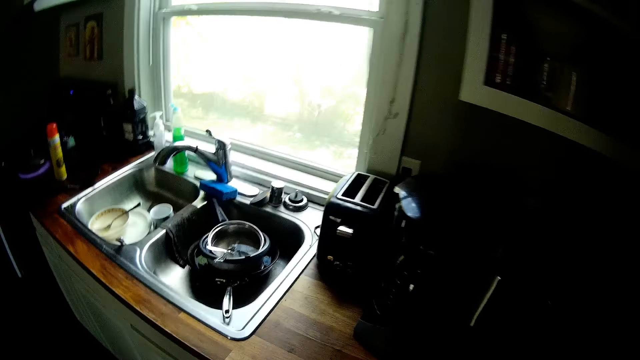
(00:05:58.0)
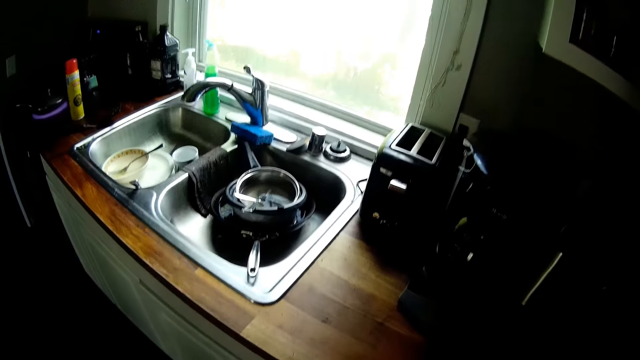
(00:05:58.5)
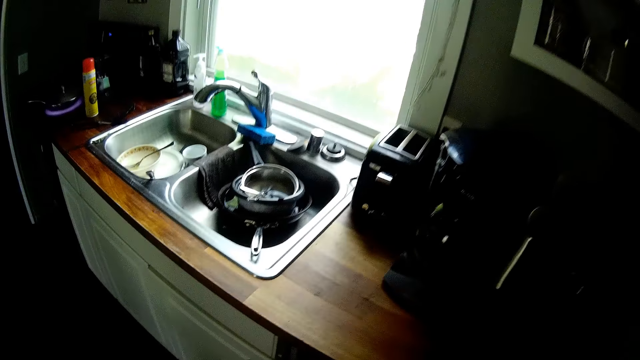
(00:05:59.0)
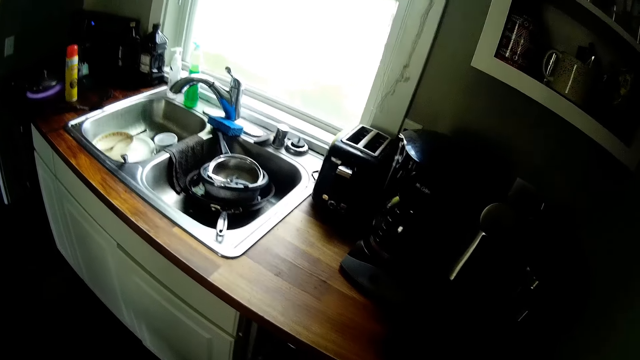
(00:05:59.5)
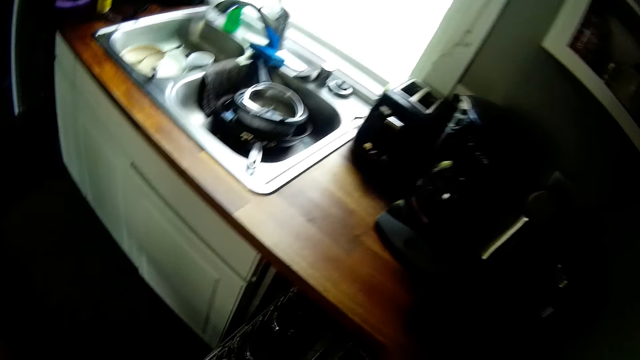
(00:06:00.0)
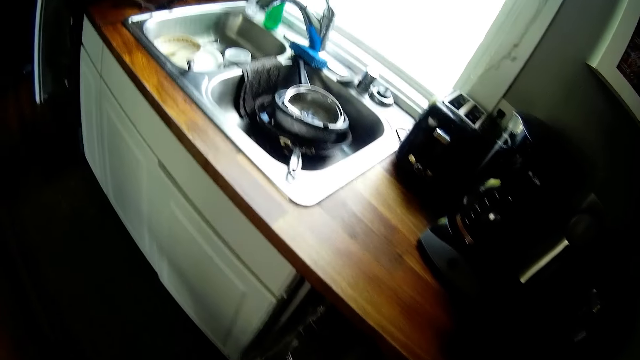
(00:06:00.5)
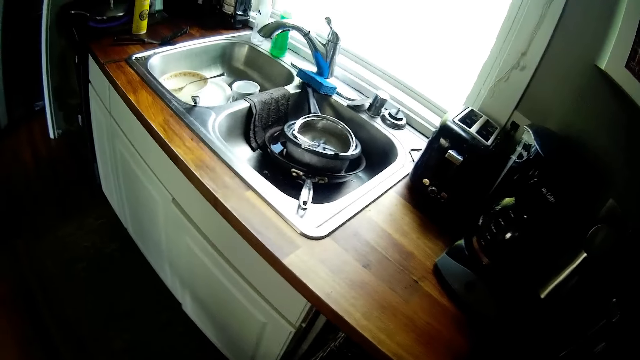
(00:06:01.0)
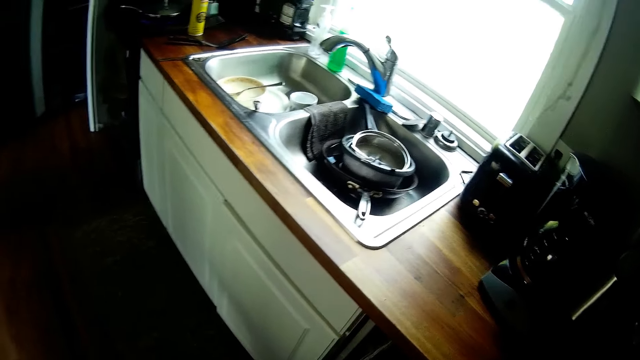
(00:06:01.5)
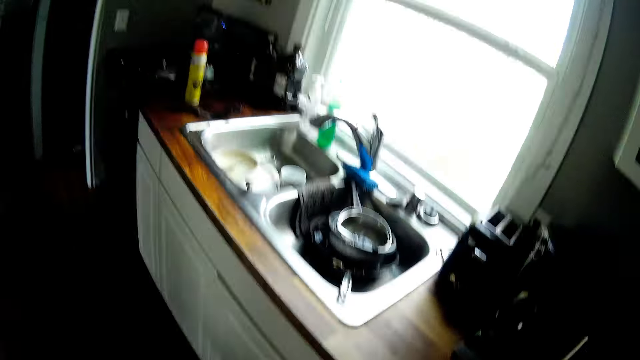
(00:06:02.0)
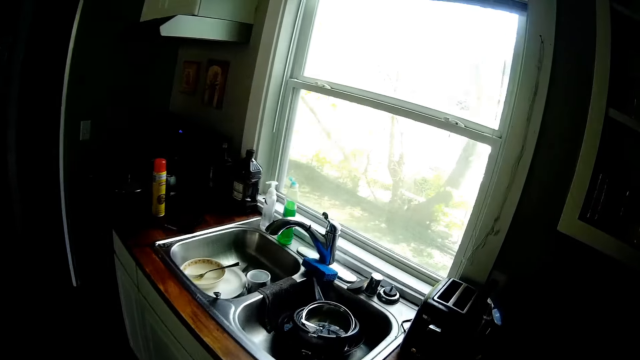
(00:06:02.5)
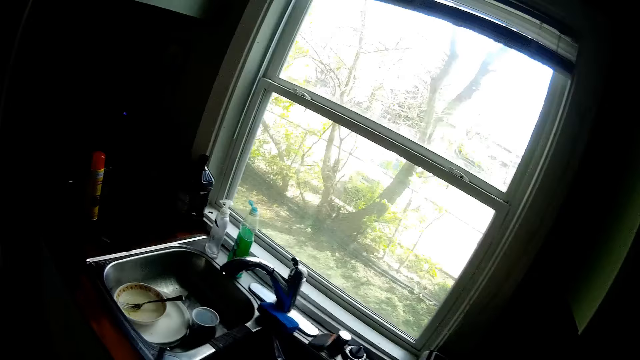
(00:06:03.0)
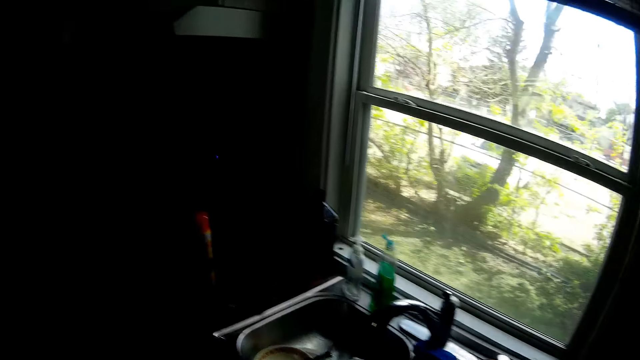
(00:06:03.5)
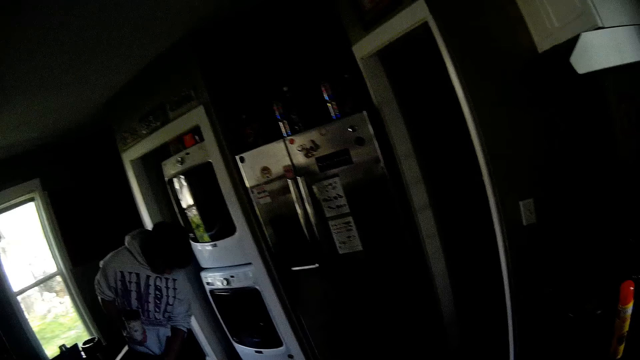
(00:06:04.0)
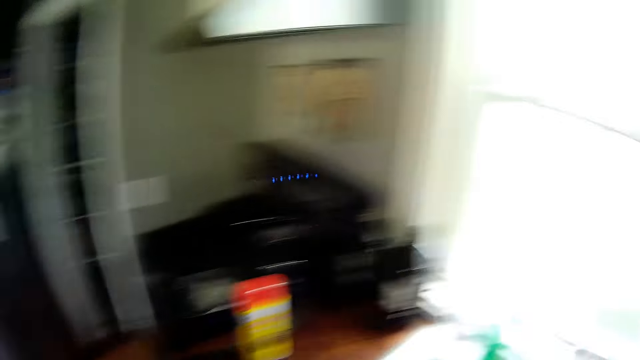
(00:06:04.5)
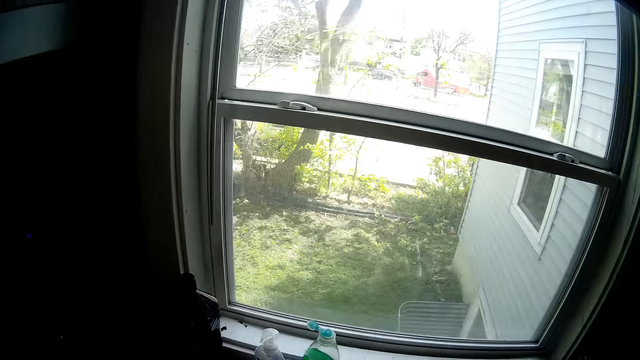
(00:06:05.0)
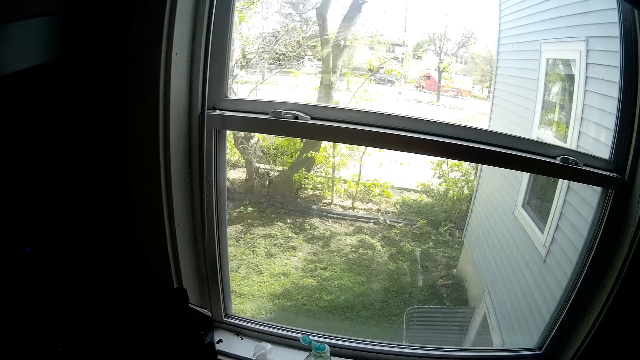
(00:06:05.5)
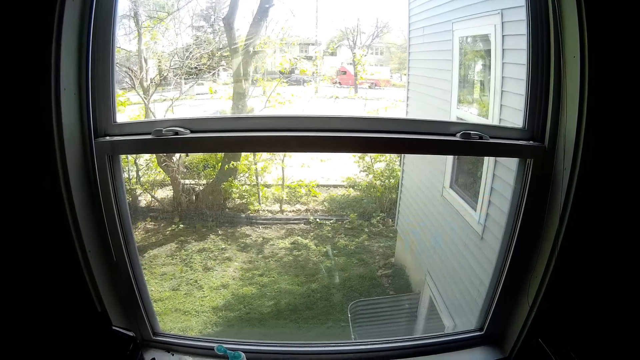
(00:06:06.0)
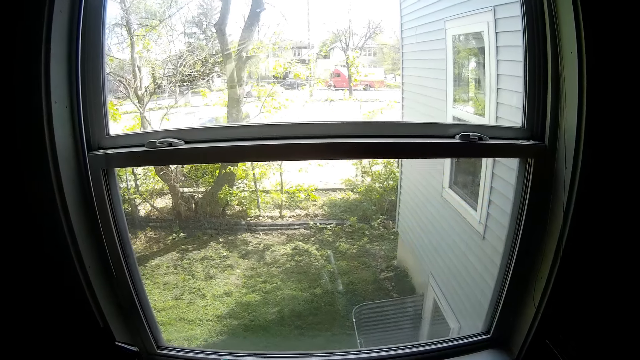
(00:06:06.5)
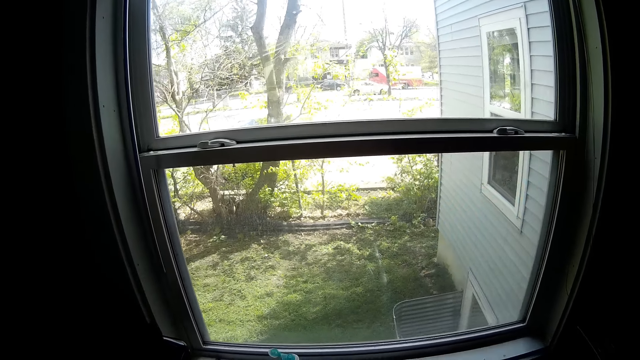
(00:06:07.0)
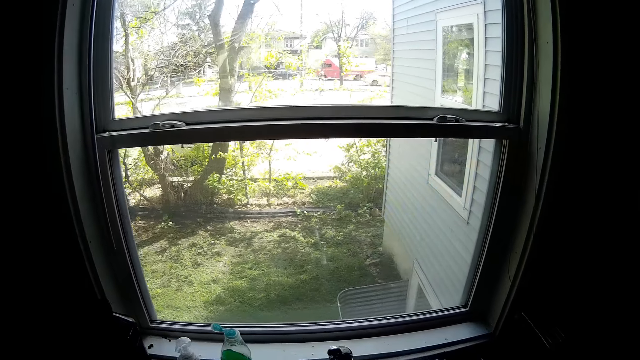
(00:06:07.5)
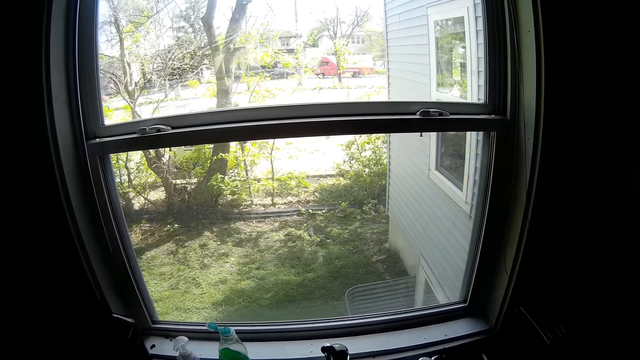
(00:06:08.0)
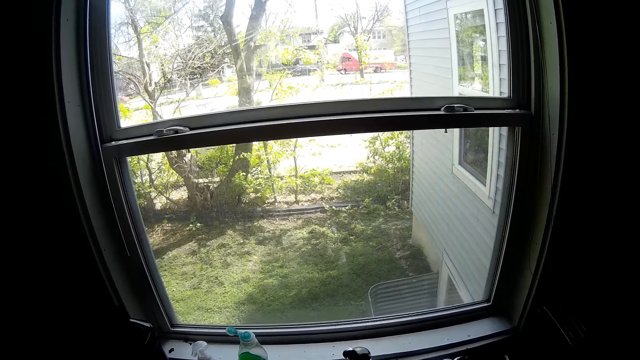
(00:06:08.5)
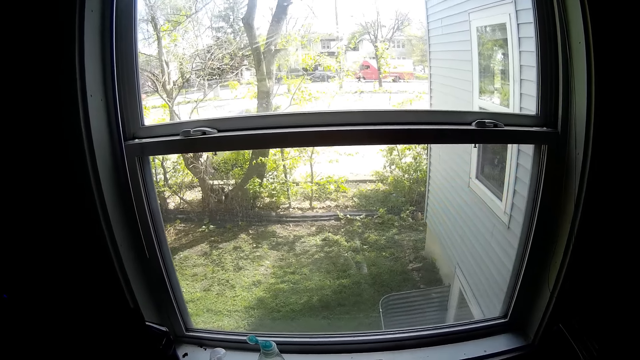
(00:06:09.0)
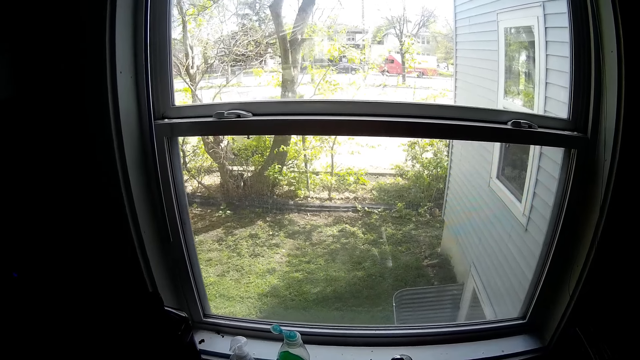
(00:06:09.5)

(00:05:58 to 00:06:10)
The man holds the jar in his right hand and touches the table with his left hand. The camera wearer washes in the kitchen.

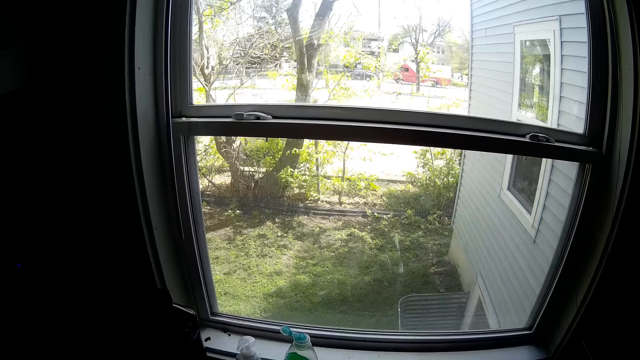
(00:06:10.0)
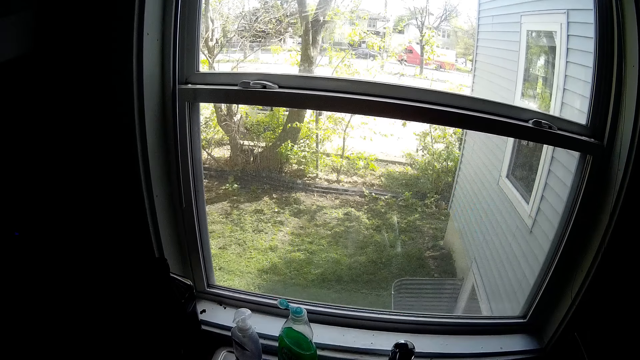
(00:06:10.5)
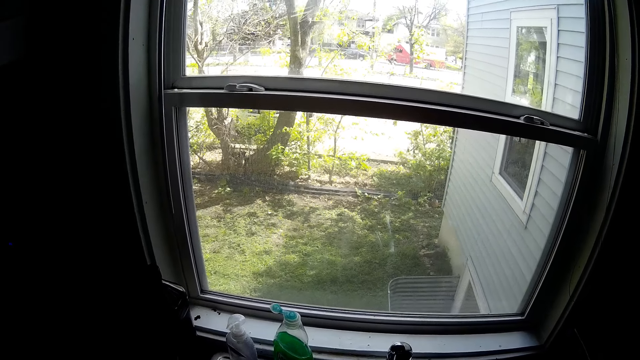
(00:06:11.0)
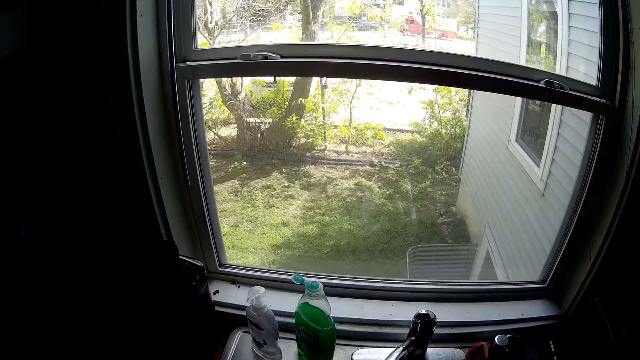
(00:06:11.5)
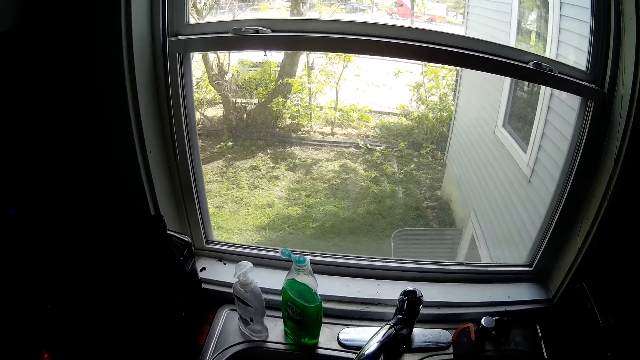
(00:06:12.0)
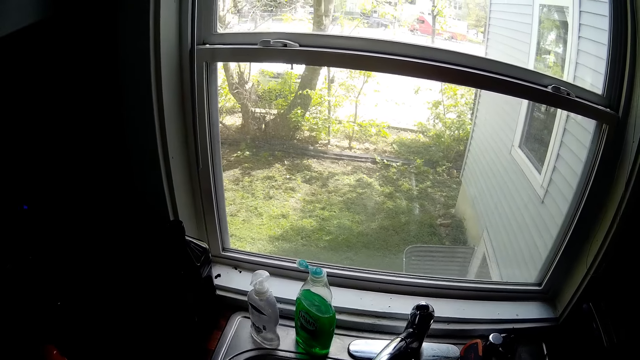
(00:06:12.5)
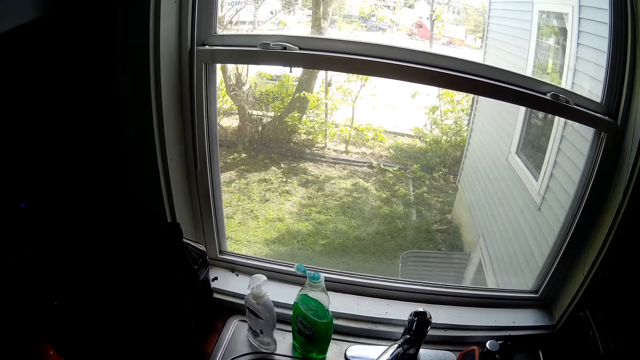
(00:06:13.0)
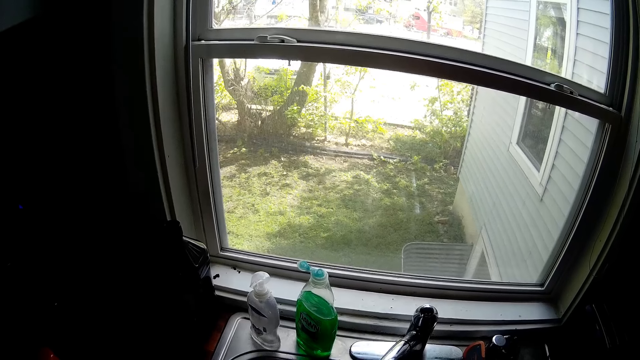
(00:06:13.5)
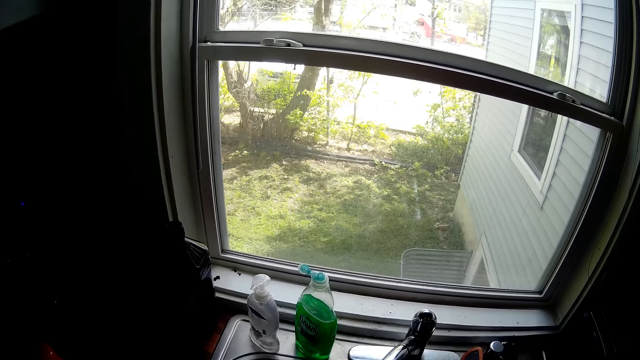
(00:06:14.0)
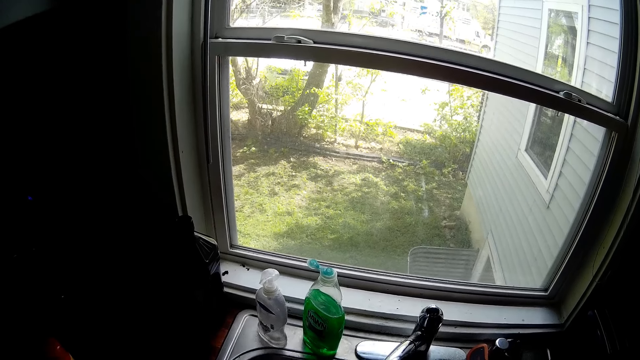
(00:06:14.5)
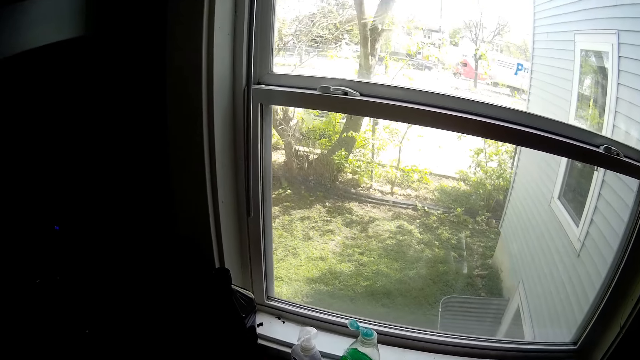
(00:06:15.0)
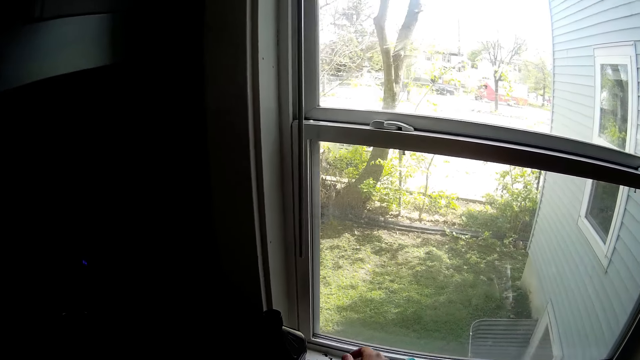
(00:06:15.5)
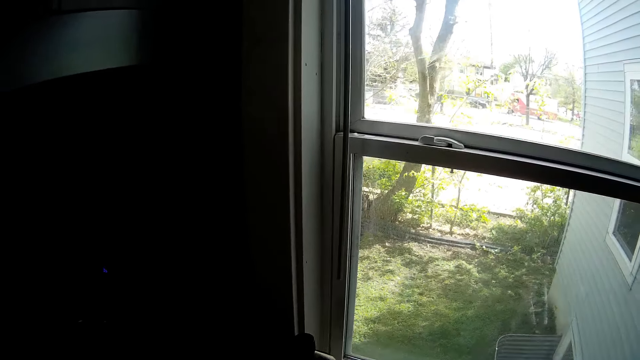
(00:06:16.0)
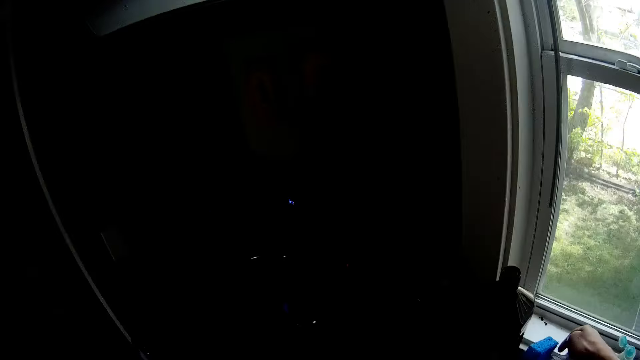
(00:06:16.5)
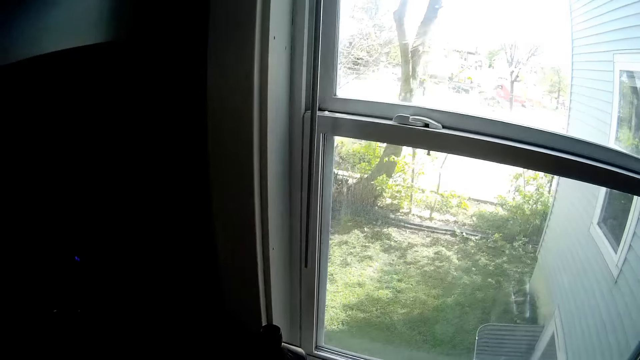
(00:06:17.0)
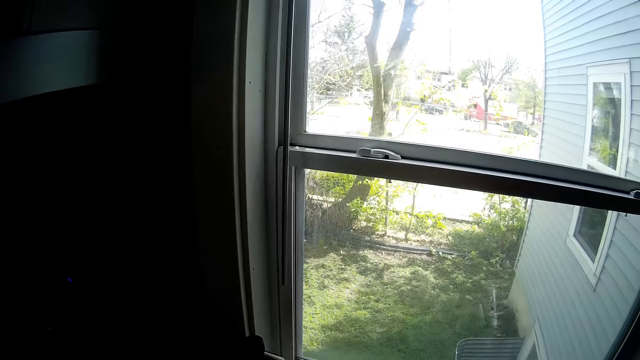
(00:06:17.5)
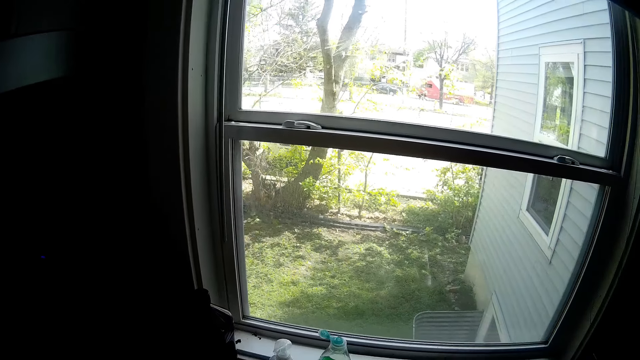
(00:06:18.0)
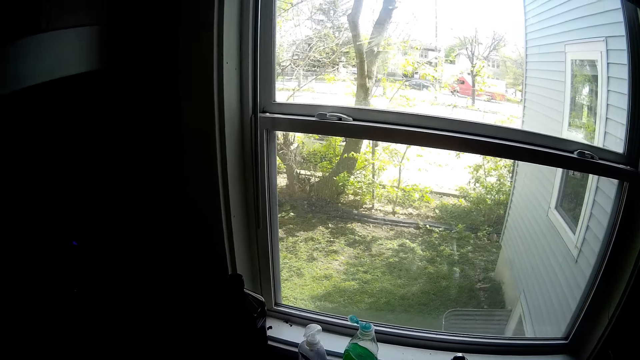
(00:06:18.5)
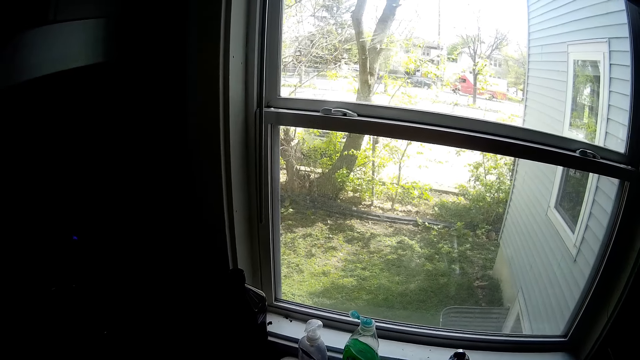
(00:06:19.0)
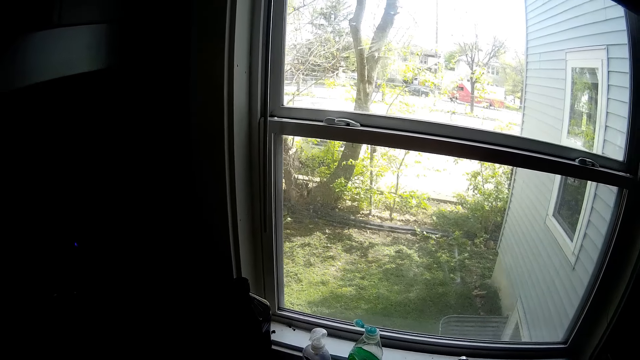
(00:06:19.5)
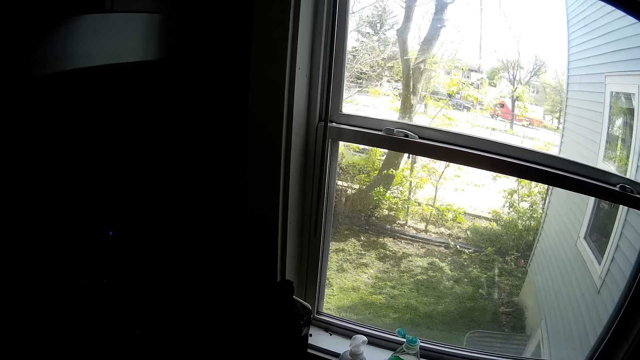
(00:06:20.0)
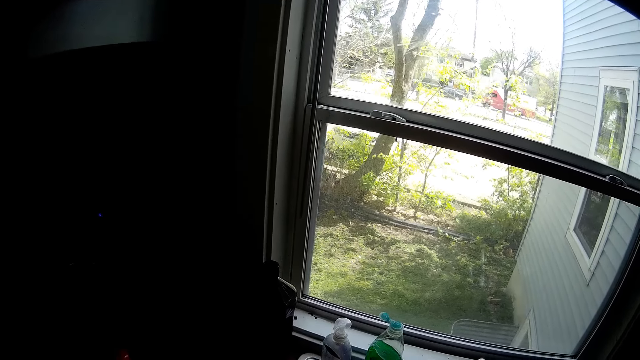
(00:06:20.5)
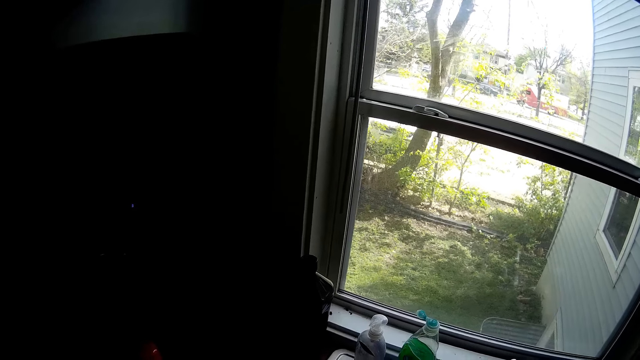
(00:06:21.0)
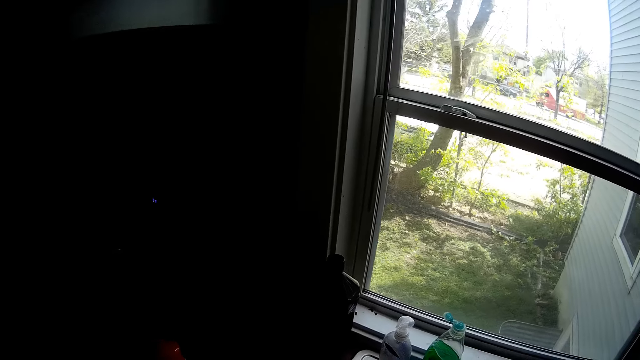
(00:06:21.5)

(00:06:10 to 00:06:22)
The camera wearer pumps soap from a soap dispenser on the countertop with his right hand.
